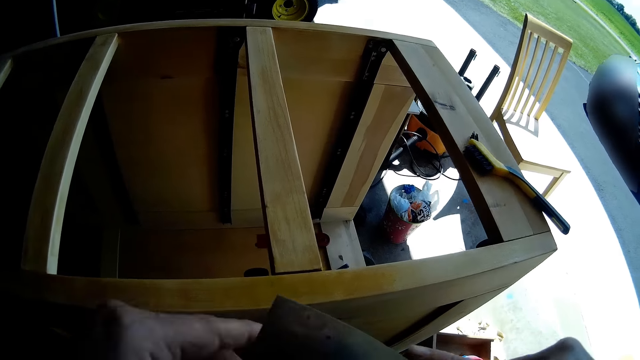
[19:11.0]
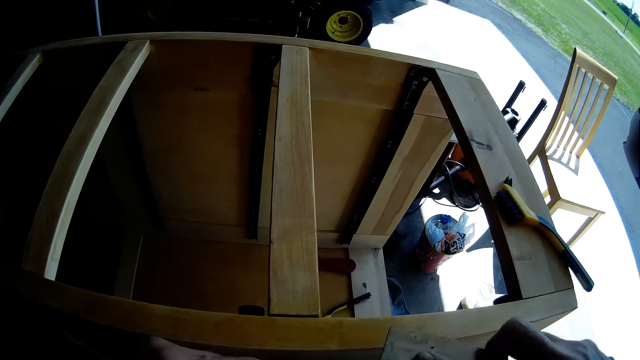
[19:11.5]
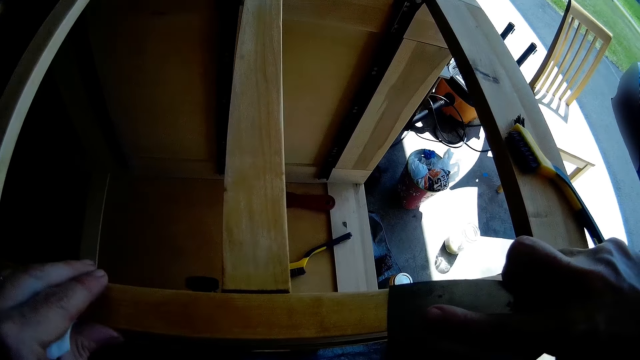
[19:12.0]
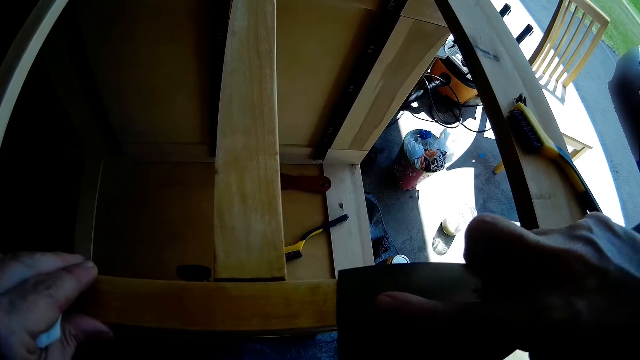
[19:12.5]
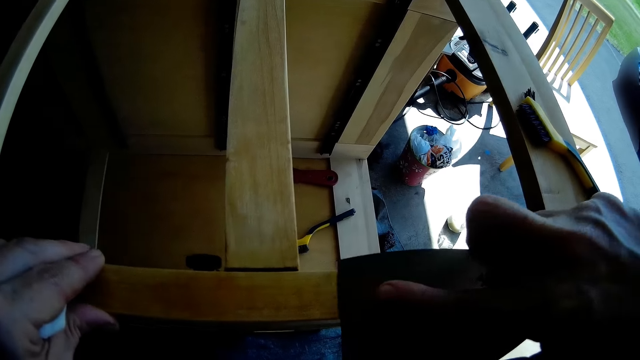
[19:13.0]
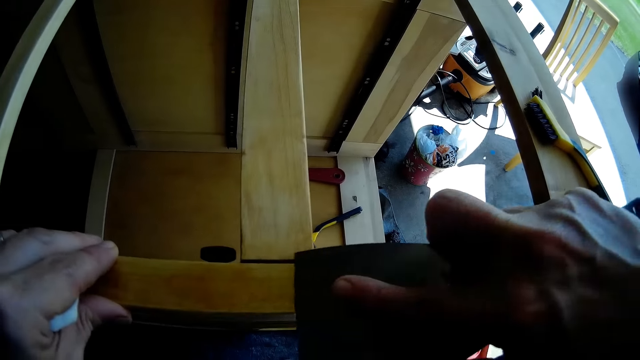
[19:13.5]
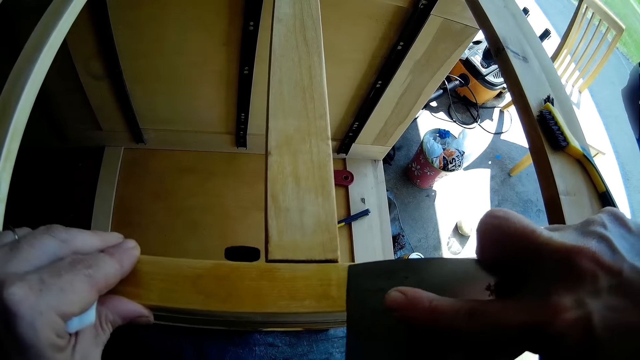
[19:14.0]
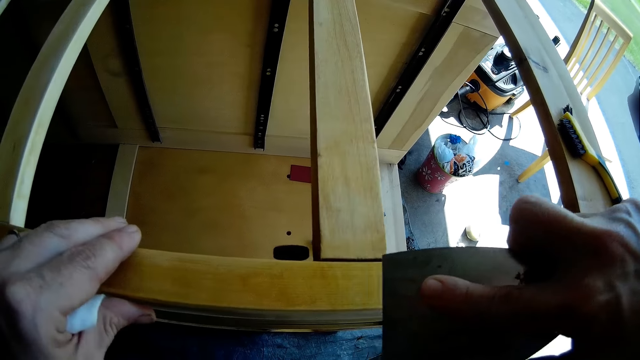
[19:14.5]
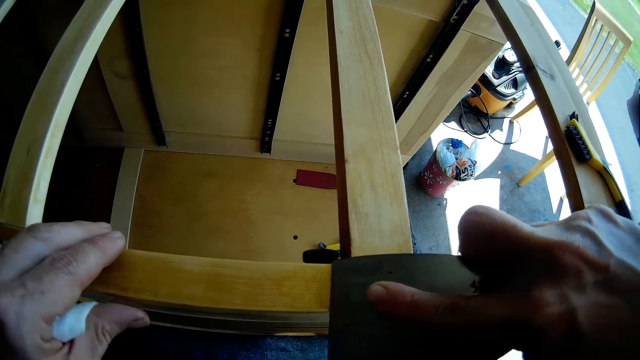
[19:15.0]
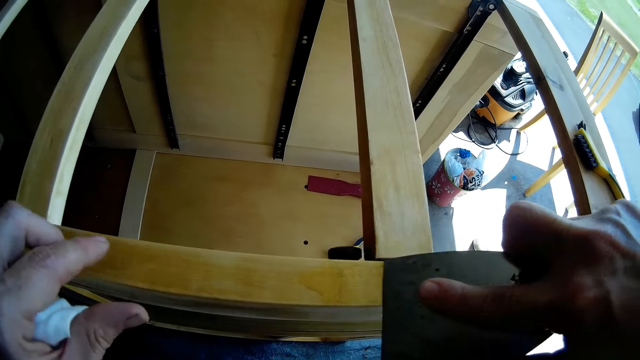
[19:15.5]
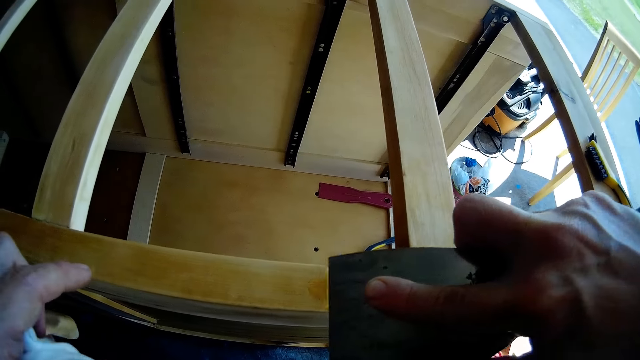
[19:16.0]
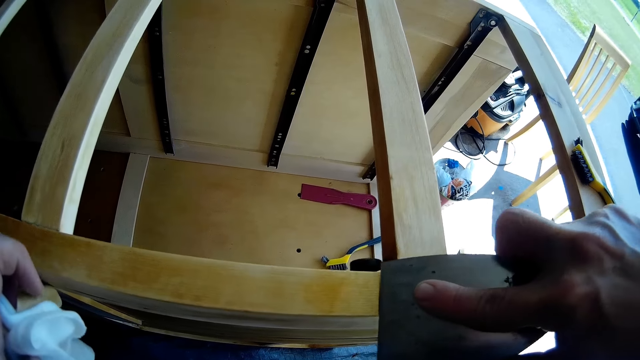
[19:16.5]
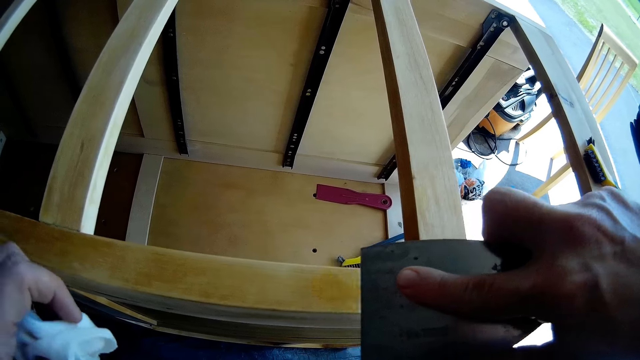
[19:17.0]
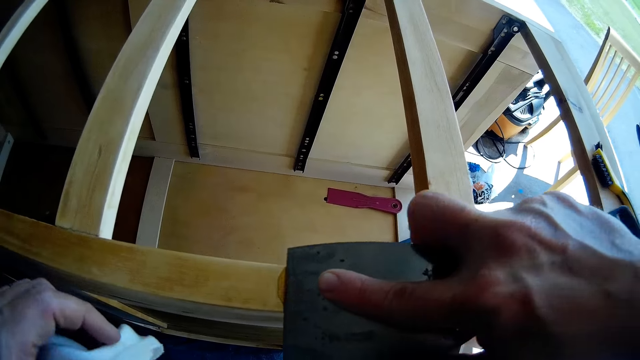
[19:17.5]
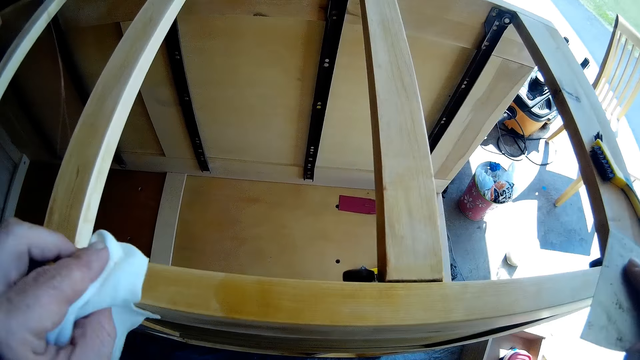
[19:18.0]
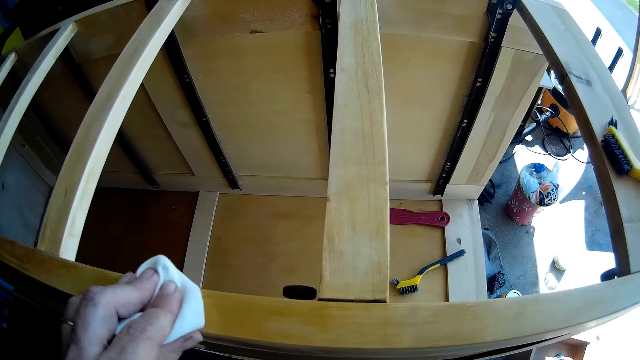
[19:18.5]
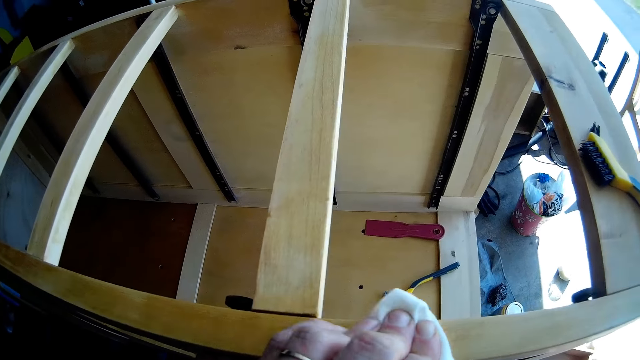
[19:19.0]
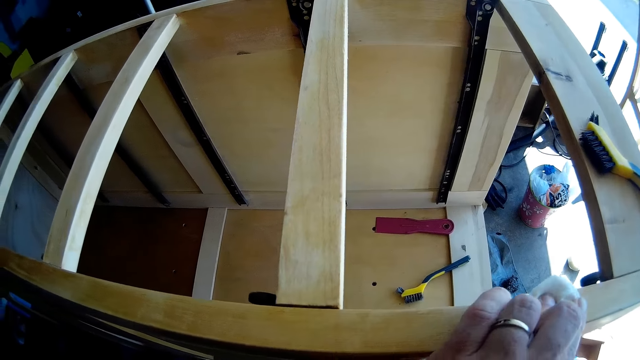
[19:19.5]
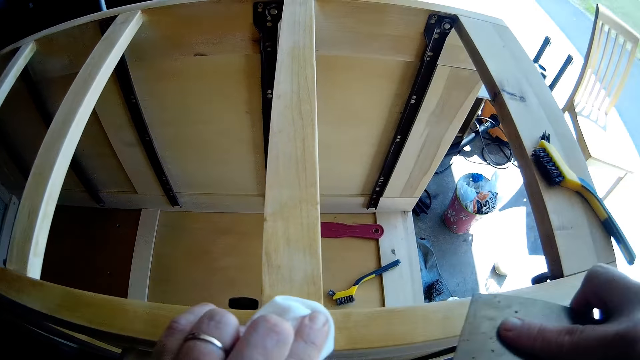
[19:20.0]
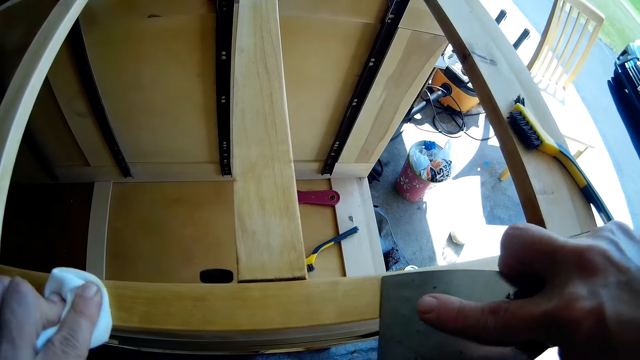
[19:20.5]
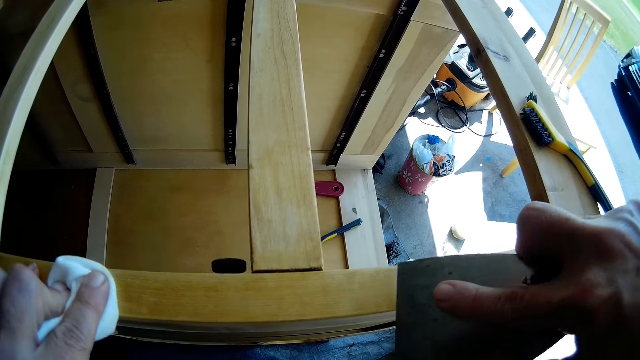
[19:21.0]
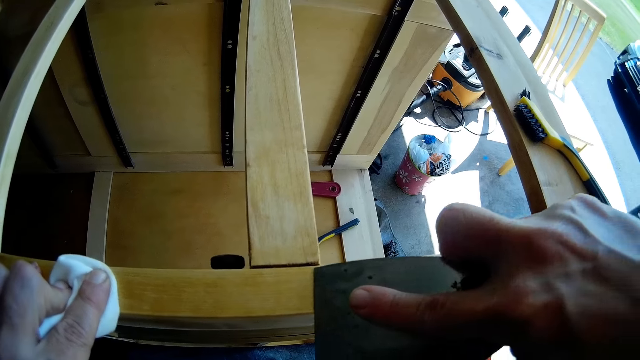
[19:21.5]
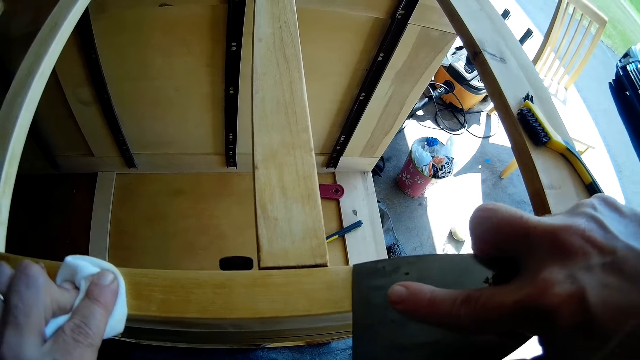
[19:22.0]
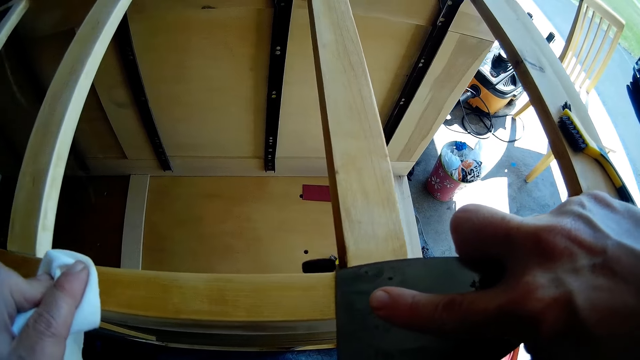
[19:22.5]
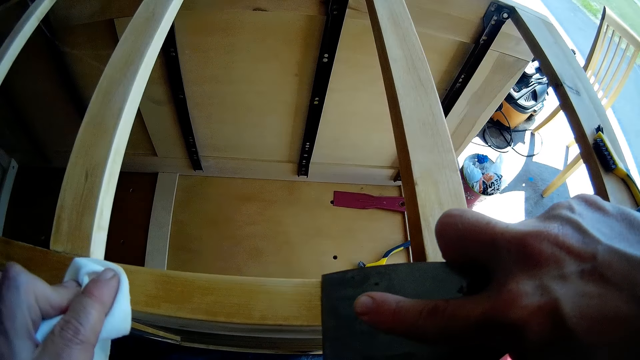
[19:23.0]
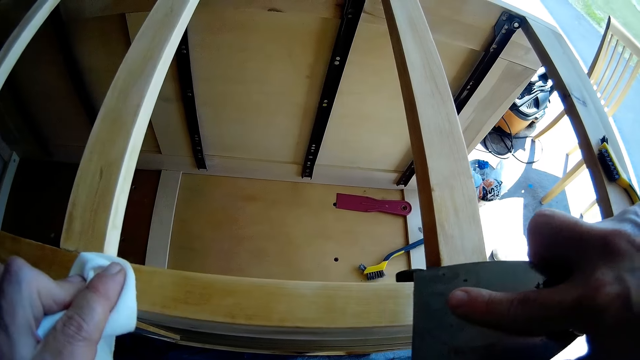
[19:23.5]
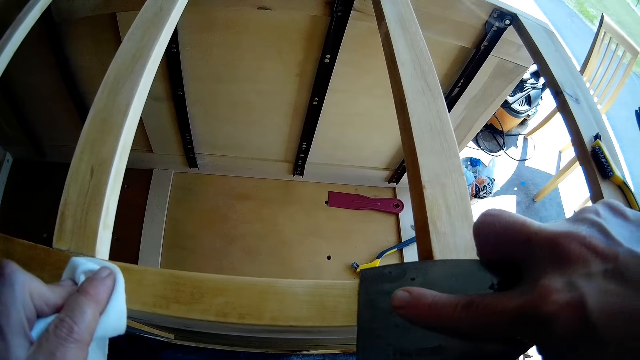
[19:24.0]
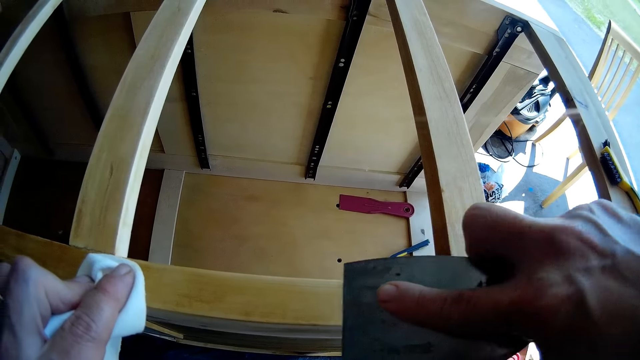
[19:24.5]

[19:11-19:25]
The camera wearer scrapes the chest of drawers with a scraper. They wipe the chest of drawers with a cloth. They scrape the chest of drawers with the scraper.

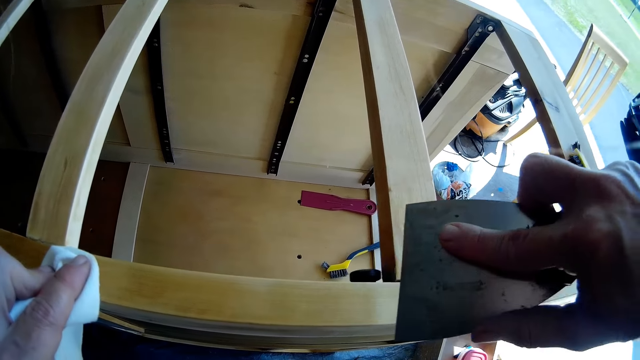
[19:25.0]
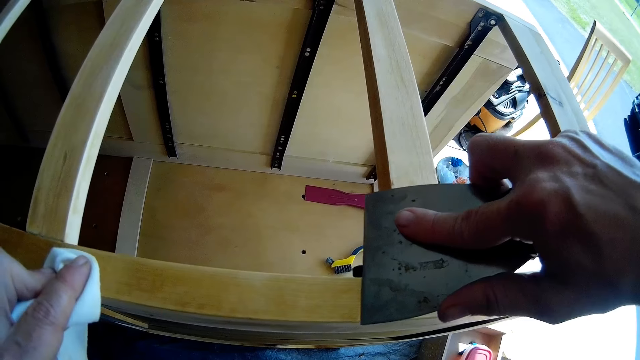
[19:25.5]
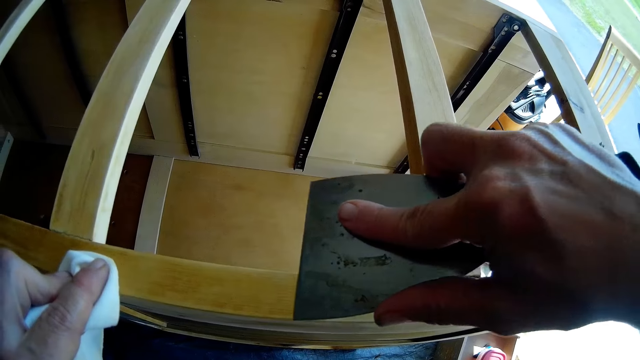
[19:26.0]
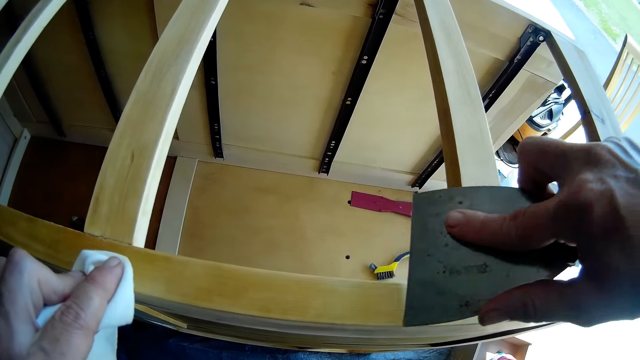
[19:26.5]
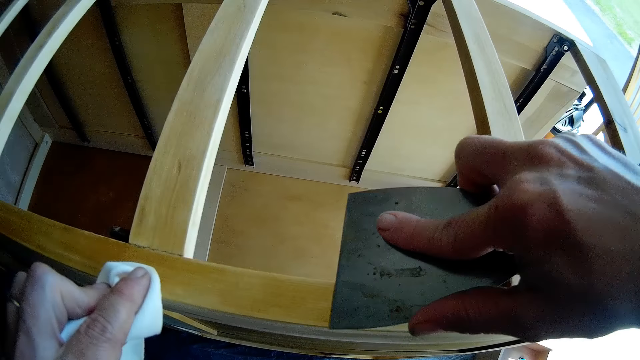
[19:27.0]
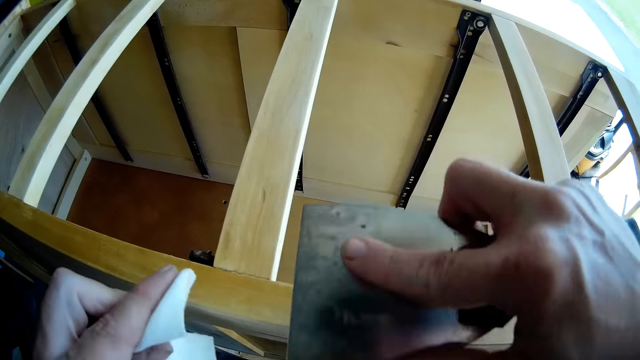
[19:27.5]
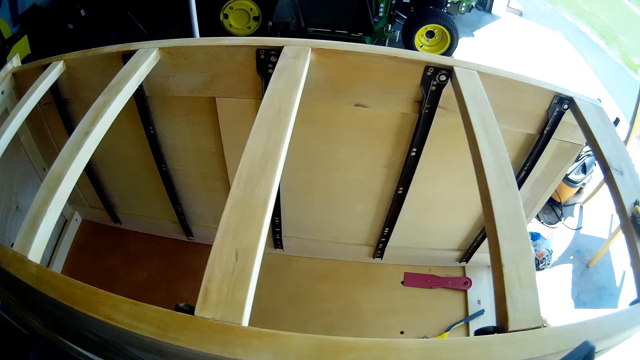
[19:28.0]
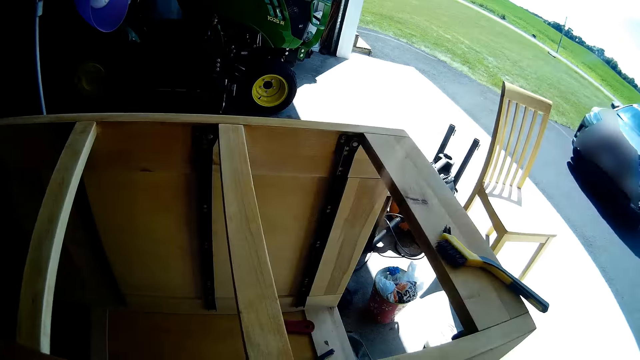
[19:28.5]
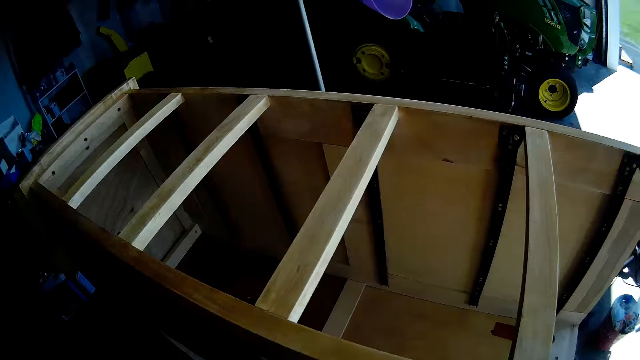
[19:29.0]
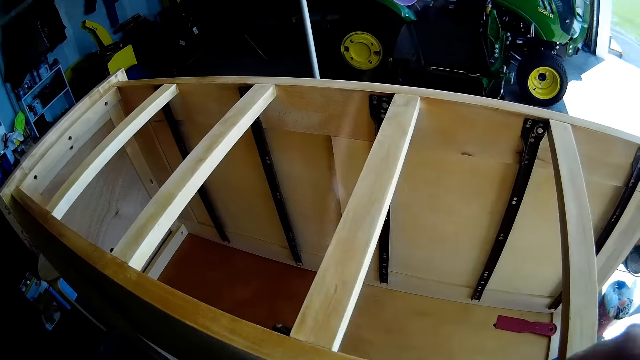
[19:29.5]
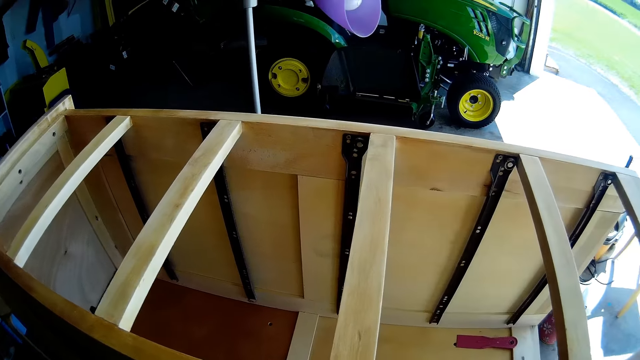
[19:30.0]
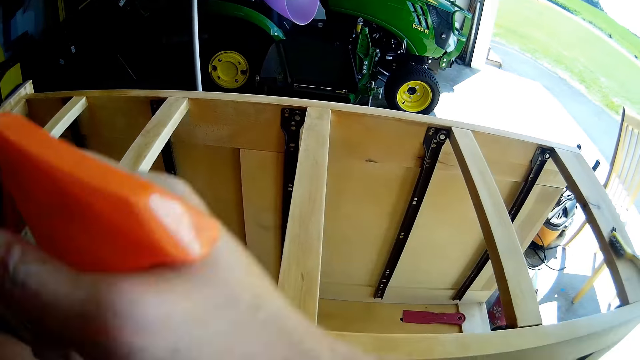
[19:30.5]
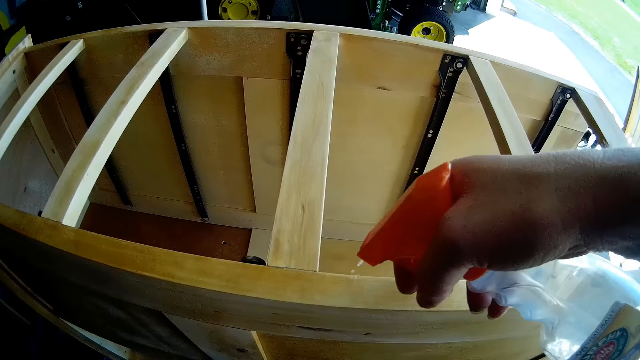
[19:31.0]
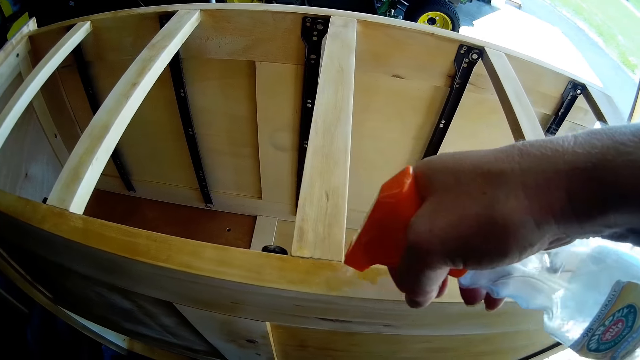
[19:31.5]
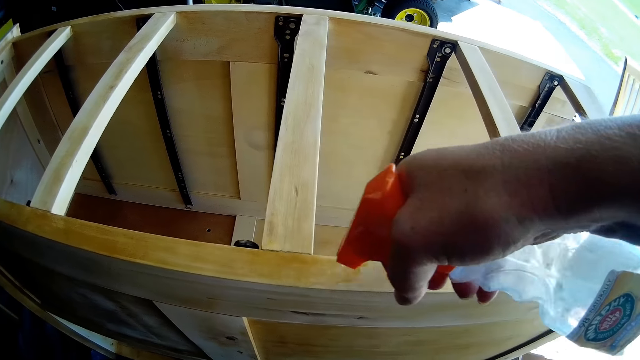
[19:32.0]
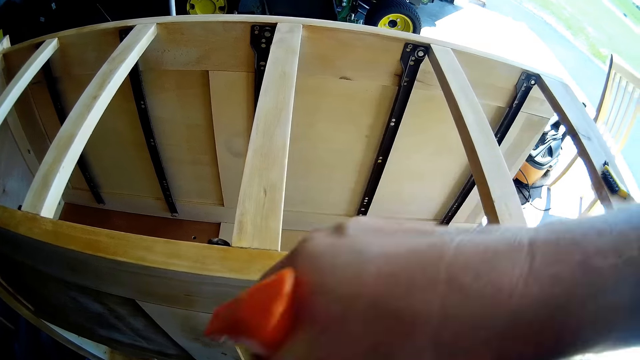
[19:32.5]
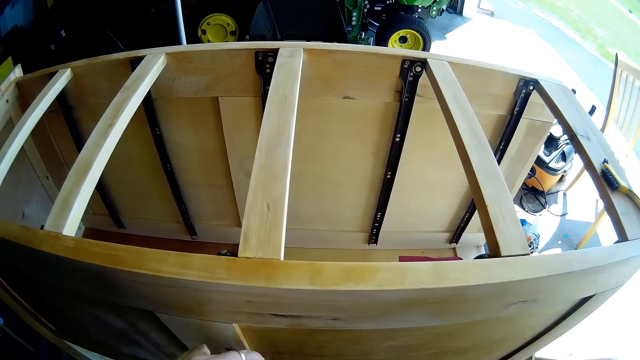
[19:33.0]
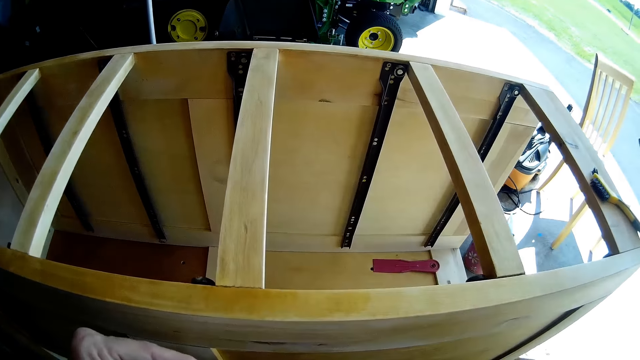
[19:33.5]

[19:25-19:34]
The camera wearer picks up a spray with a hand and sprays on the chest of drawers.
